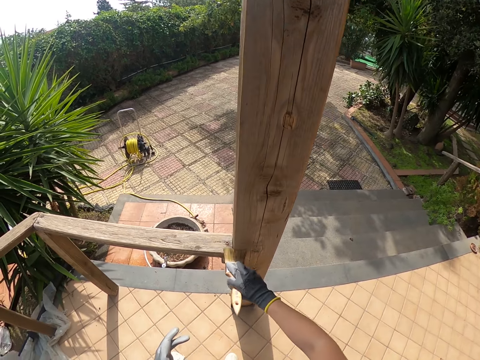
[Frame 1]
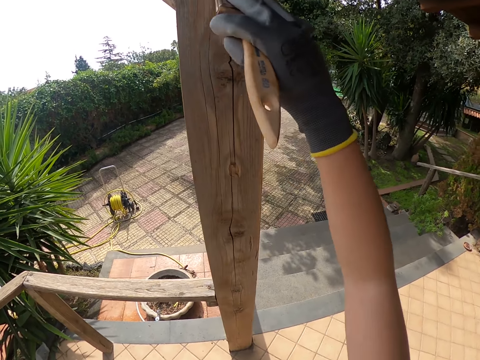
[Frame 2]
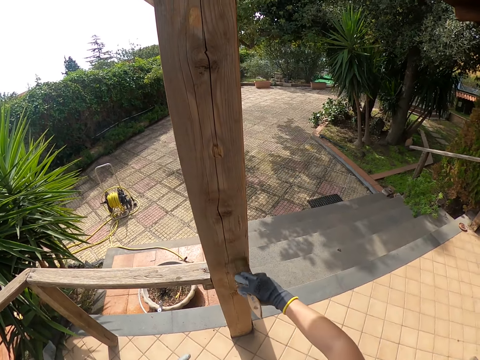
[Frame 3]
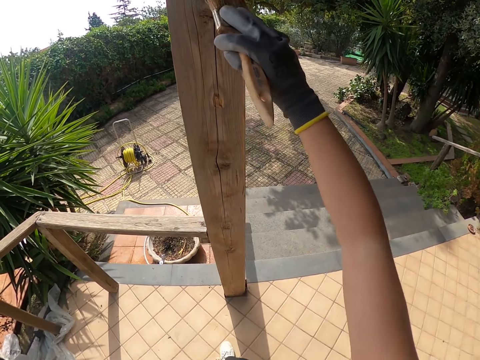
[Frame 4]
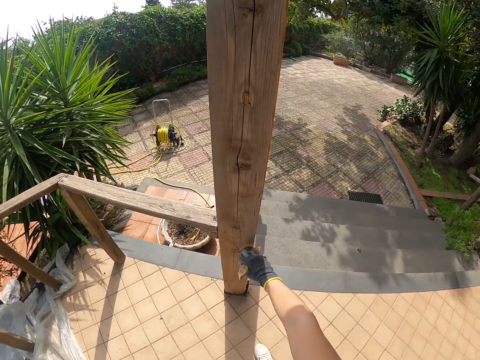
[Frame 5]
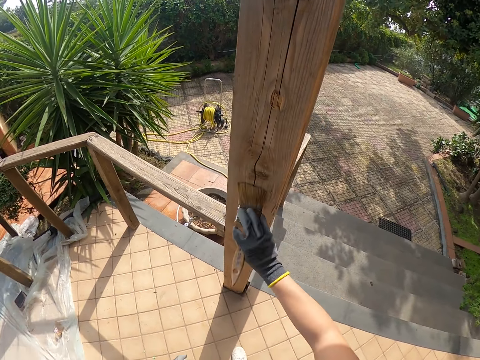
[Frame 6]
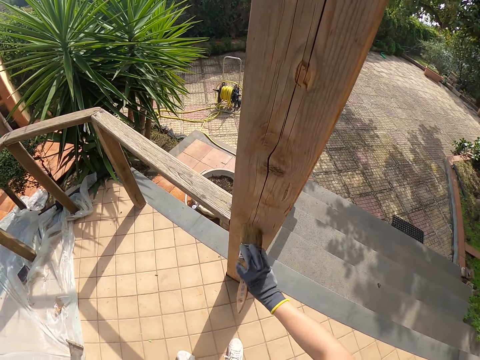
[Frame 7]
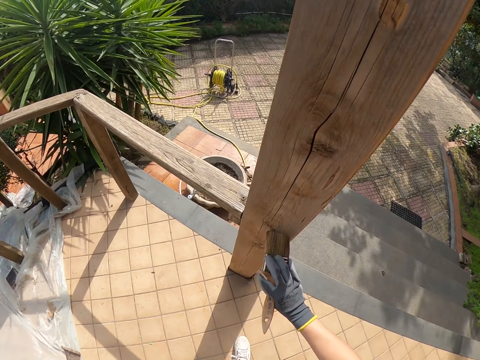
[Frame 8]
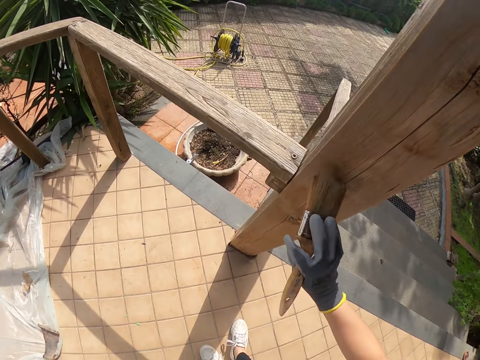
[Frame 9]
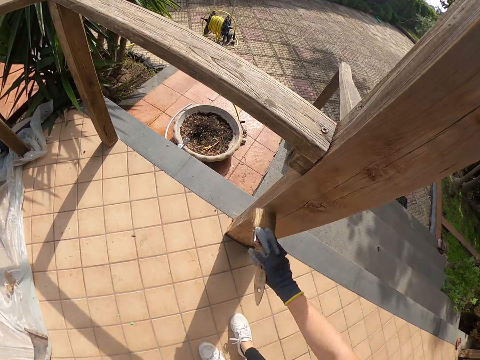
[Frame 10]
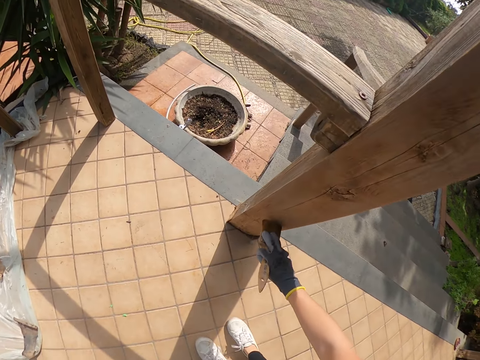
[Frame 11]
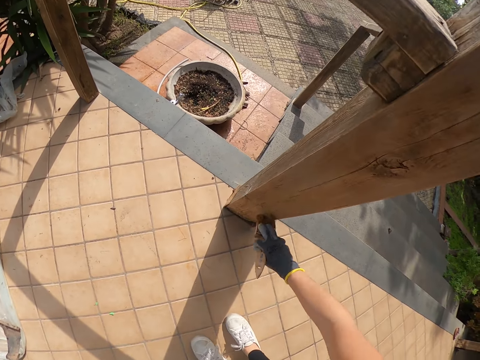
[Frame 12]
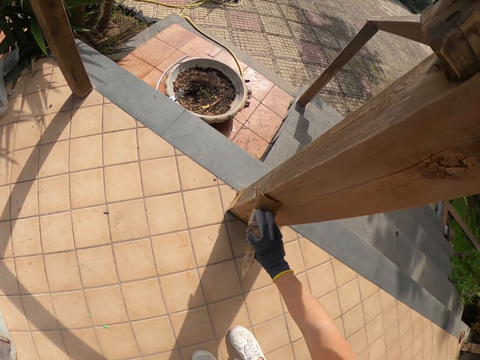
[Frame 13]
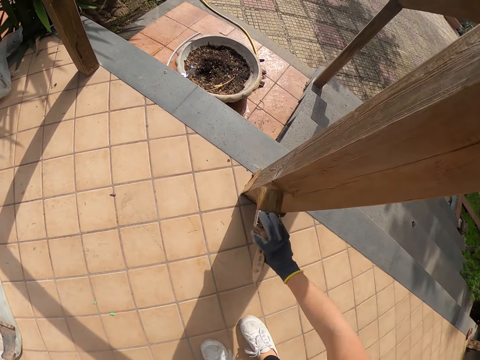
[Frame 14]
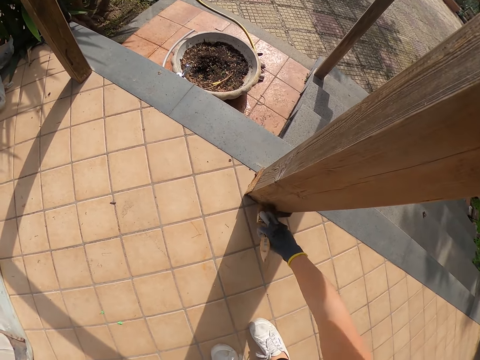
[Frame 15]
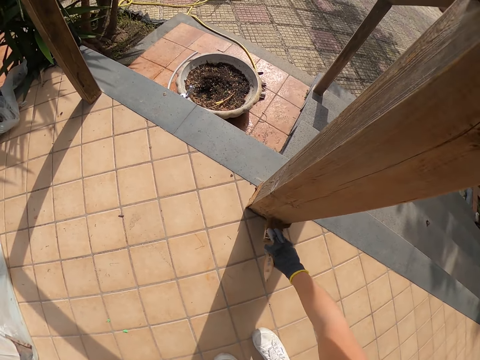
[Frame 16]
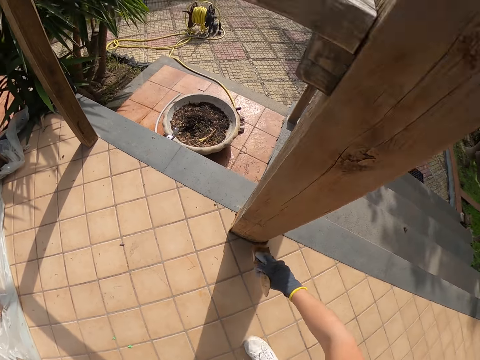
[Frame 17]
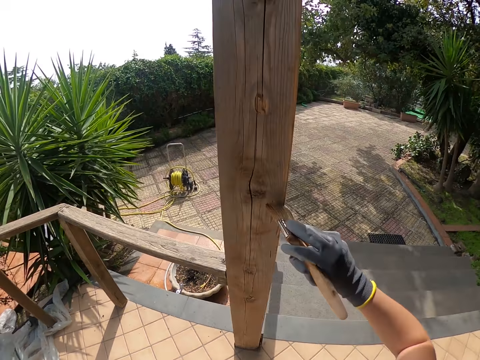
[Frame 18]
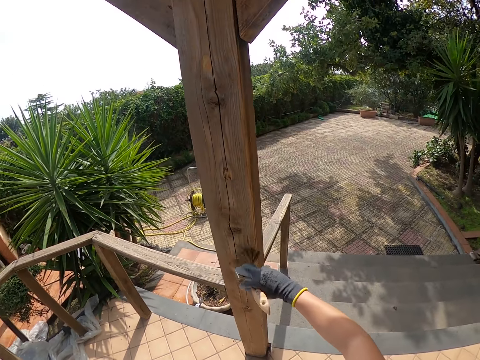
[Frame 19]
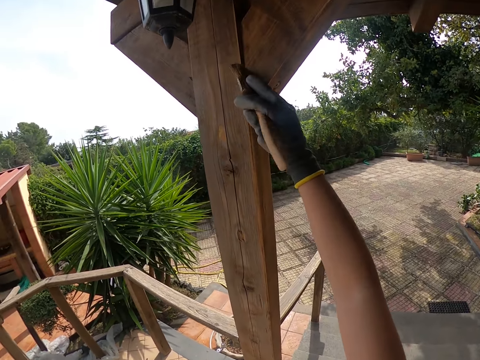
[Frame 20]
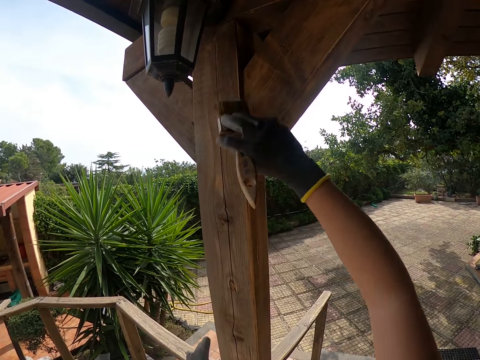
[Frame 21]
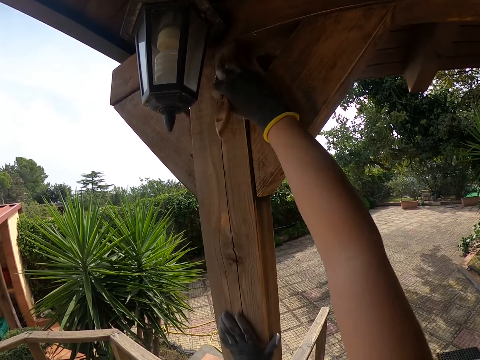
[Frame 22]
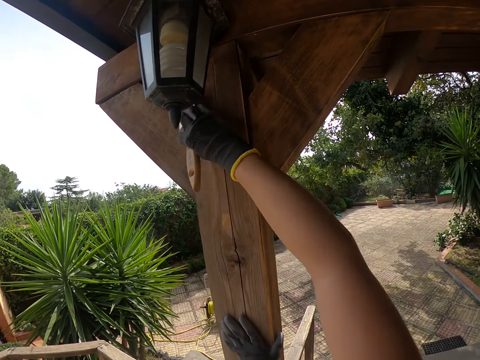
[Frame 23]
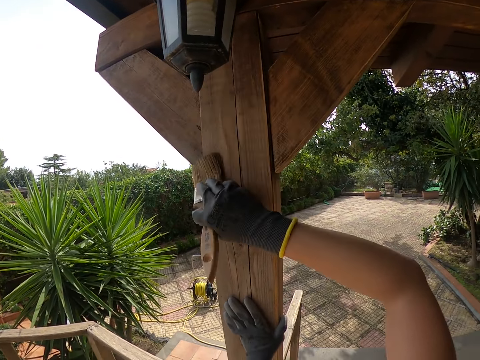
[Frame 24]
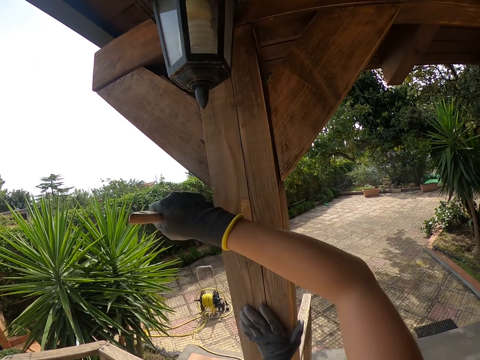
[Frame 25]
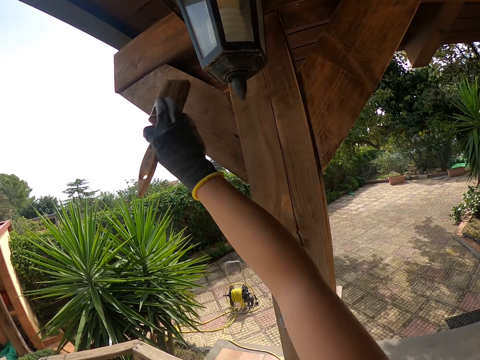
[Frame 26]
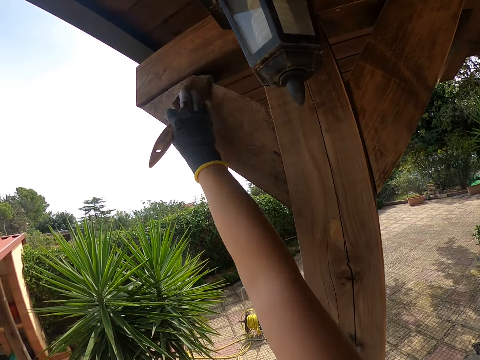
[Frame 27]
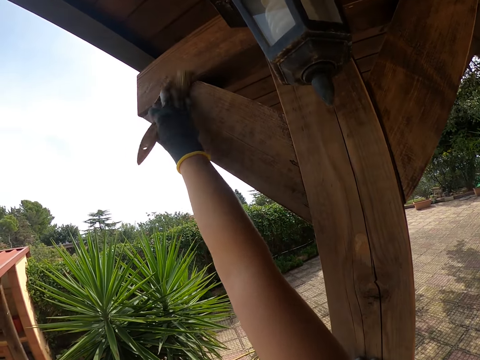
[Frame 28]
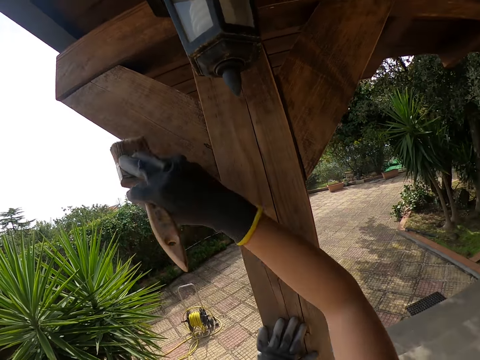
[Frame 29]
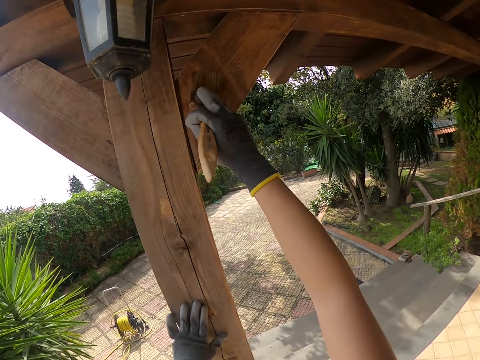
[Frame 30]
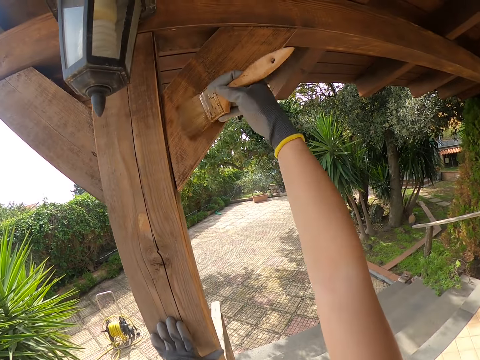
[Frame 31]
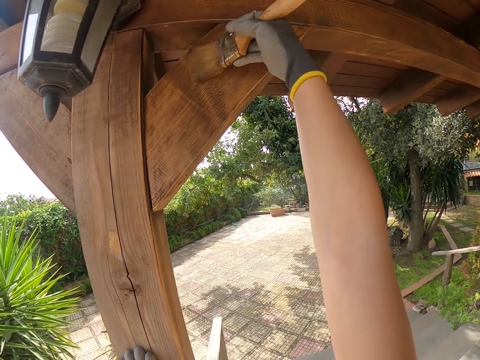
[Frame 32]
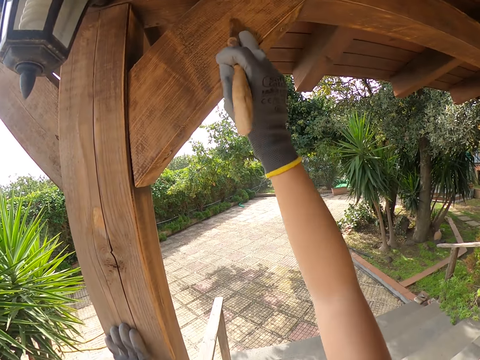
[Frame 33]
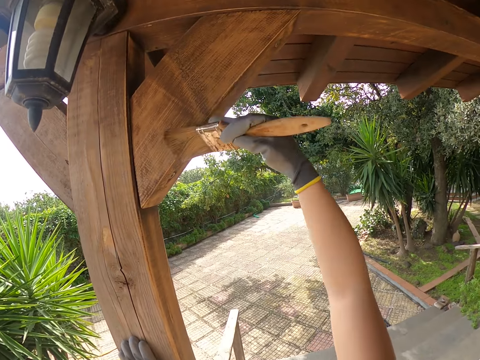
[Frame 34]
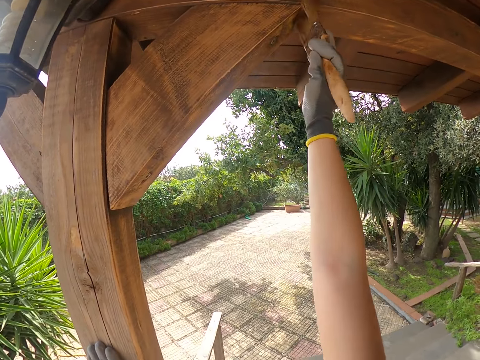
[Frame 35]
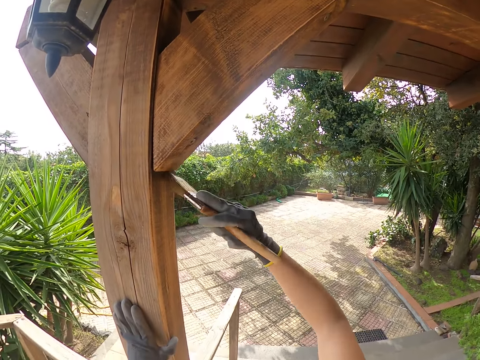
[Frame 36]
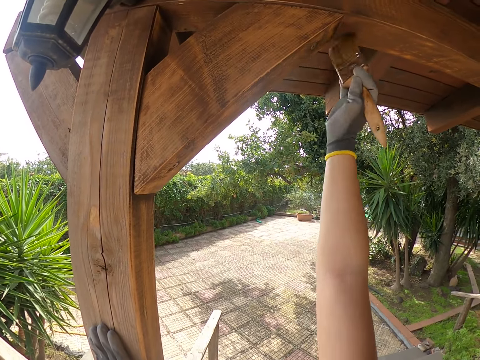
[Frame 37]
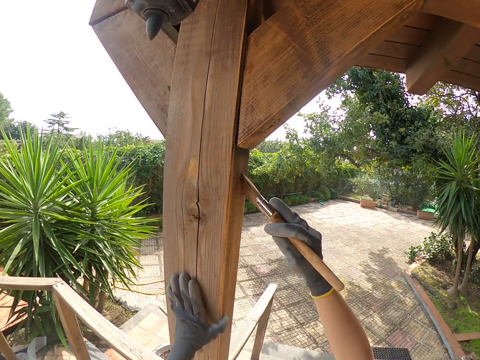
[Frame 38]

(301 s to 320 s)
The camera wearer stops walking. She bends. She stands. She brushes the upper part of the pole beside the wooden balcony rail with the brush in her right hand. She places her left hand on the pole beside the wooden balcony rail.

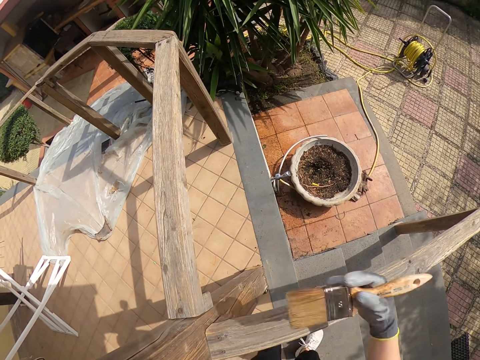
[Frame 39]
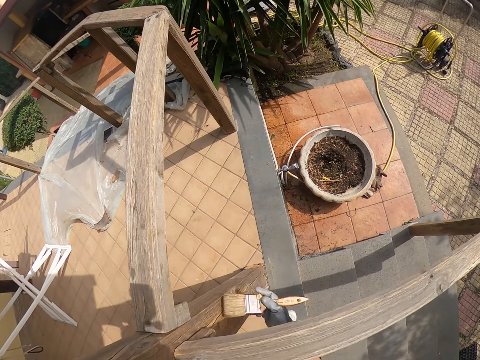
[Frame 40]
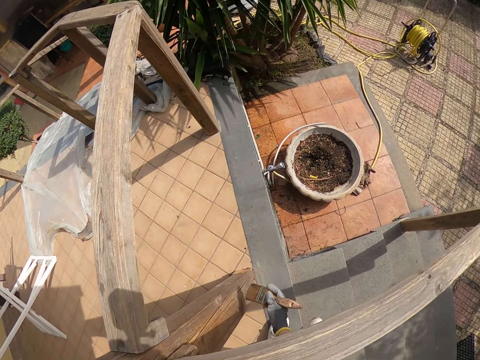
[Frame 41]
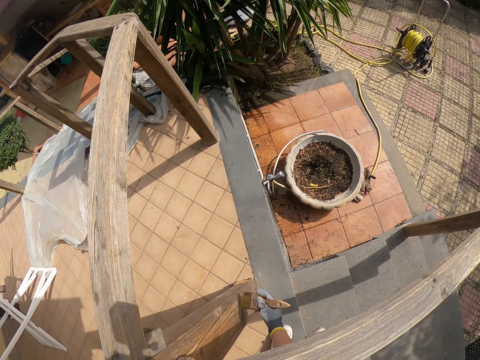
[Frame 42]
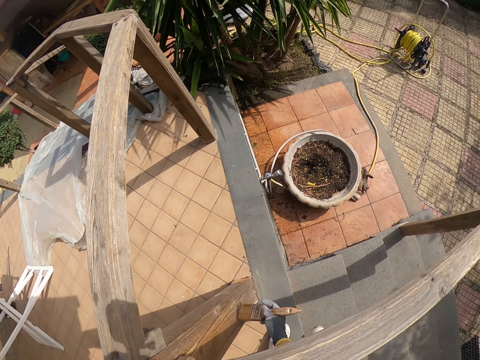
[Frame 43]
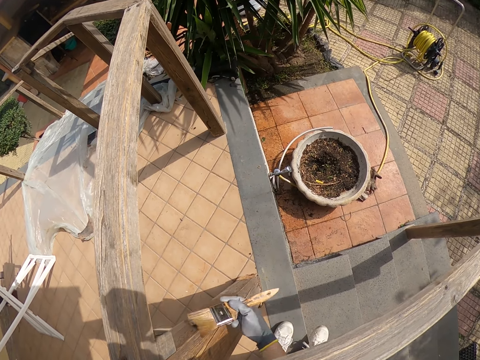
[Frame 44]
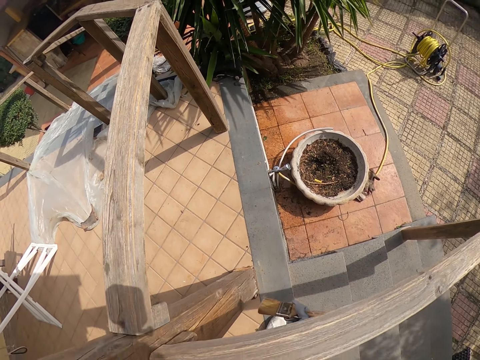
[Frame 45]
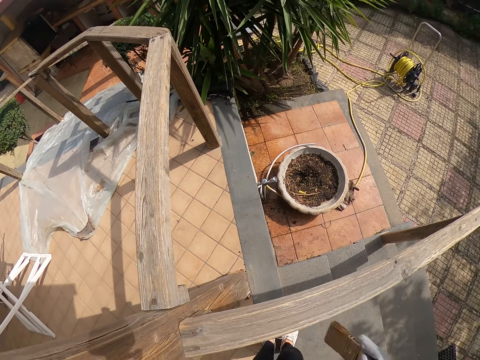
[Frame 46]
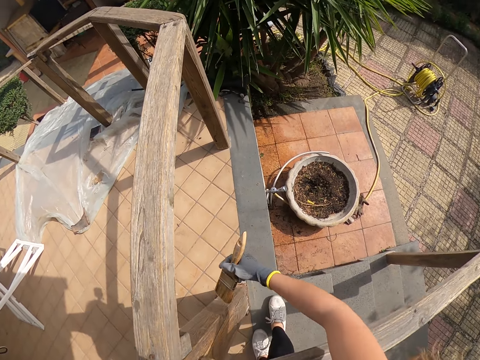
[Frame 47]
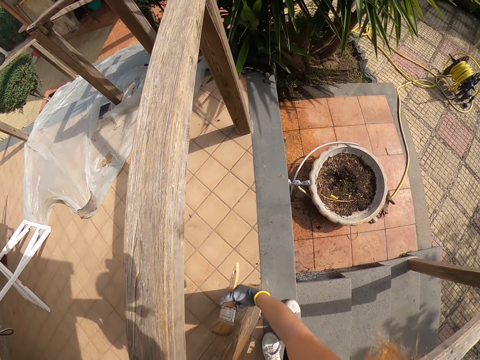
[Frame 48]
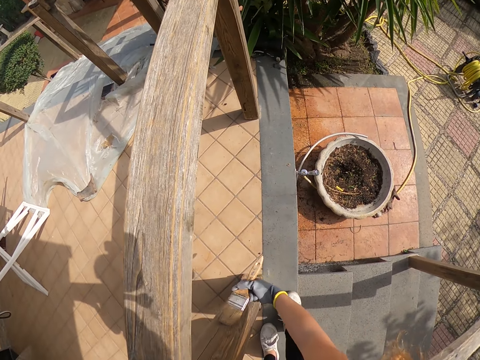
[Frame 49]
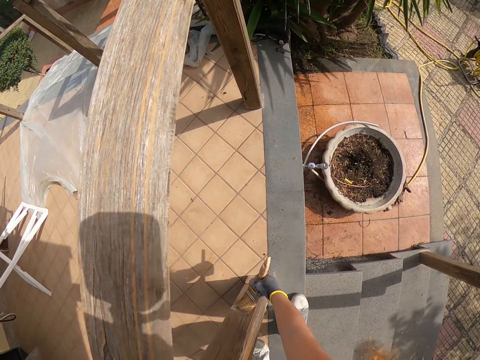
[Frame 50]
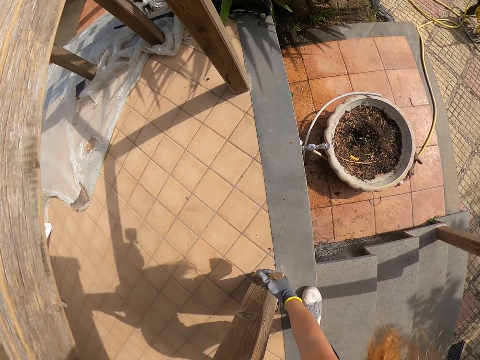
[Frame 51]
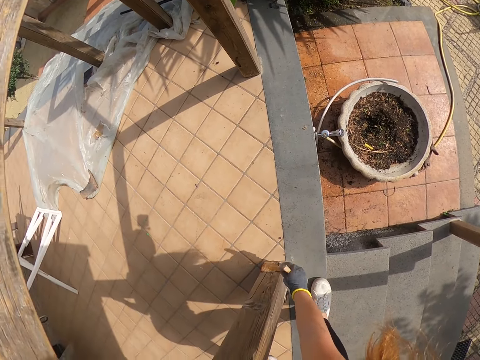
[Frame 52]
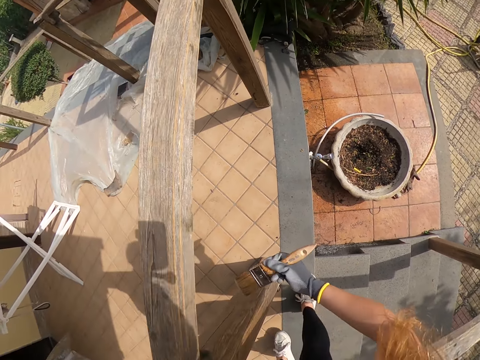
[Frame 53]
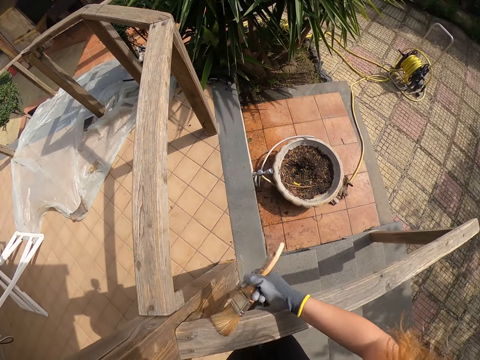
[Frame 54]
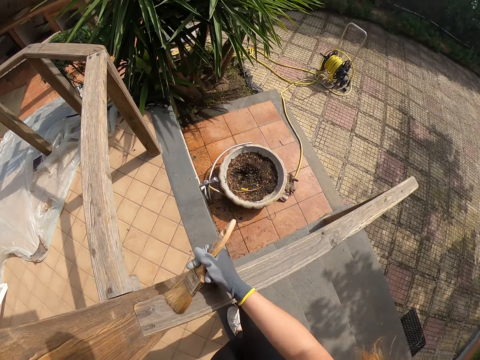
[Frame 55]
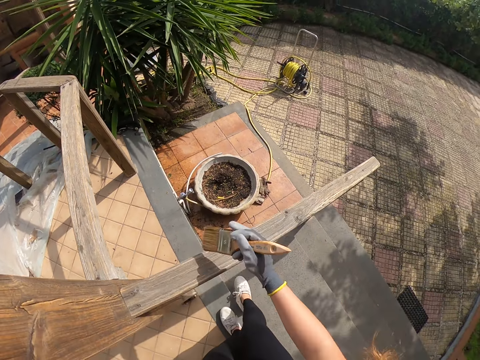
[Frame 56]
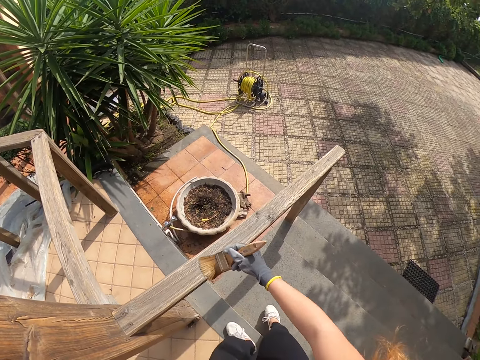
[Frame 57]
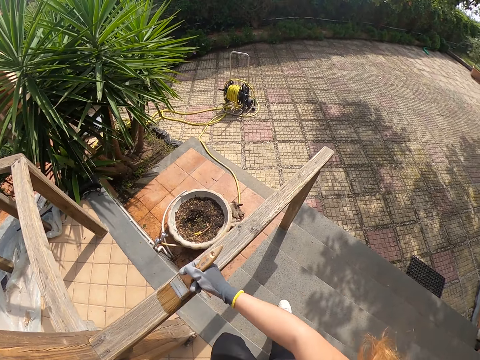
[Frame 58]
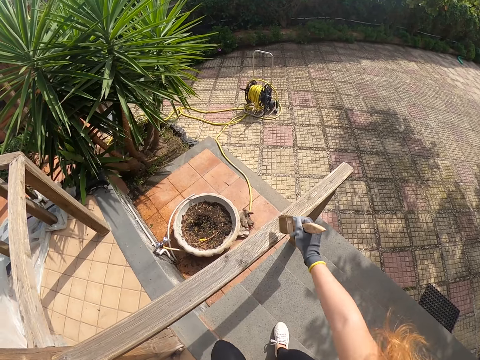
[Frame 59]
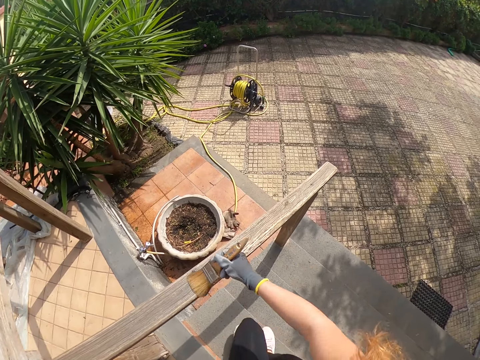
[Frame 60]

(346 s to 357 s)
The camera wearer brushes the wooden balcony rail with the brush in her right hand. She passes her right hand over the wooden balcony. She brushes the pole beside the wooden balcony rail with the brush in her right hand. She leans over the wooden balcony rail. She leans backward. She brushes the wooden balcony rail with the brush in her right hand. She moves down the stairs.
